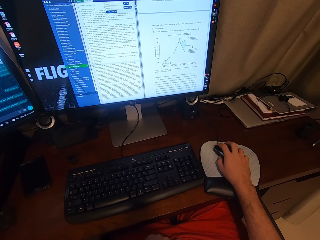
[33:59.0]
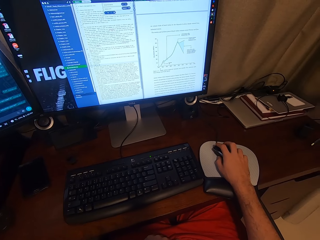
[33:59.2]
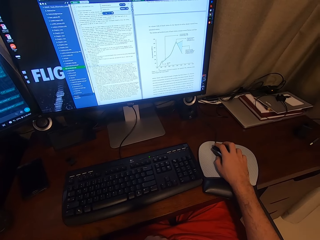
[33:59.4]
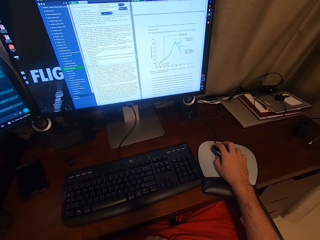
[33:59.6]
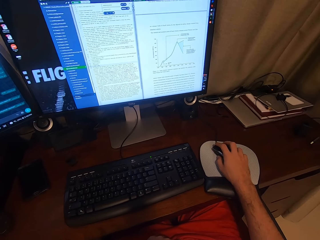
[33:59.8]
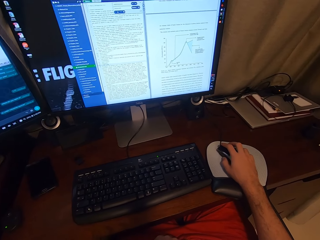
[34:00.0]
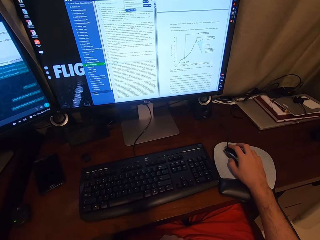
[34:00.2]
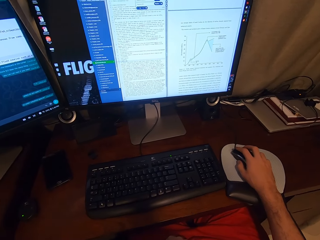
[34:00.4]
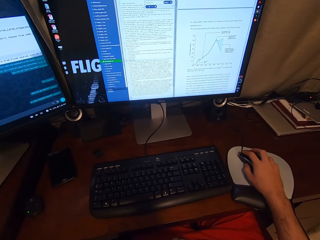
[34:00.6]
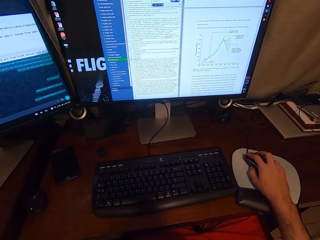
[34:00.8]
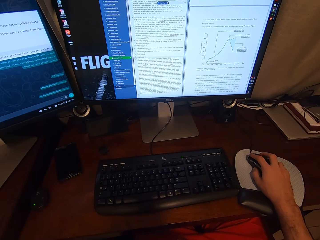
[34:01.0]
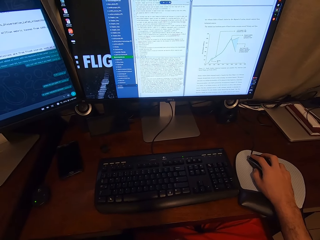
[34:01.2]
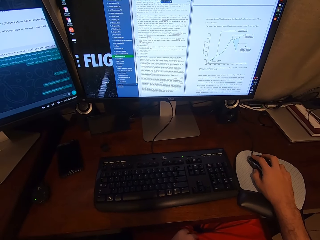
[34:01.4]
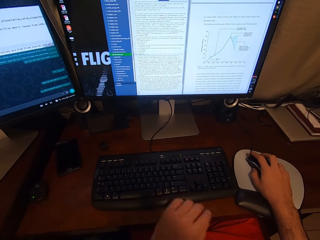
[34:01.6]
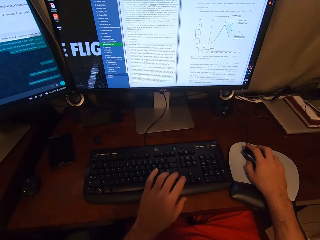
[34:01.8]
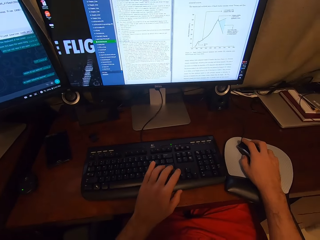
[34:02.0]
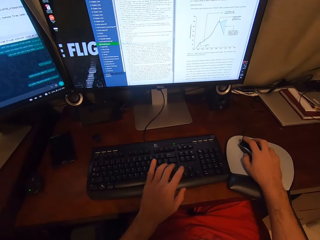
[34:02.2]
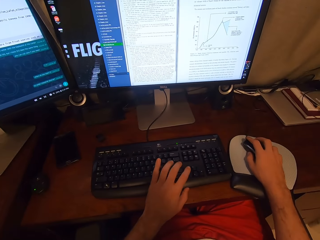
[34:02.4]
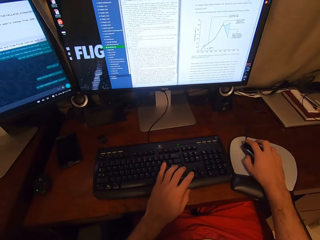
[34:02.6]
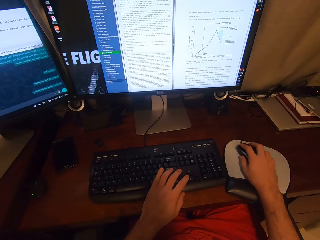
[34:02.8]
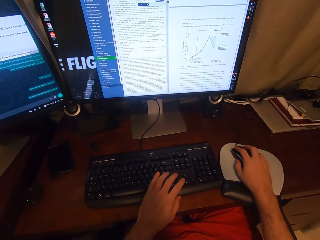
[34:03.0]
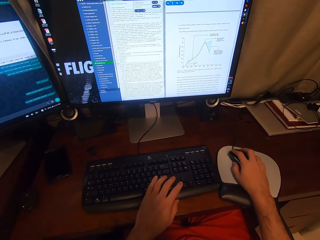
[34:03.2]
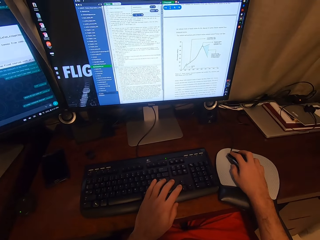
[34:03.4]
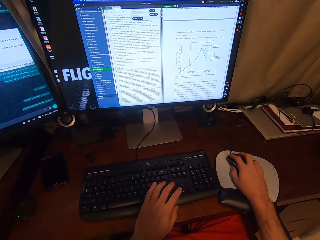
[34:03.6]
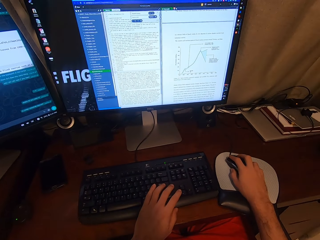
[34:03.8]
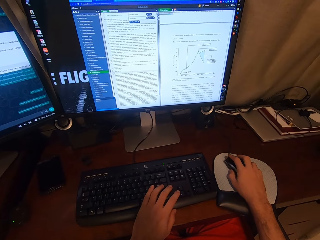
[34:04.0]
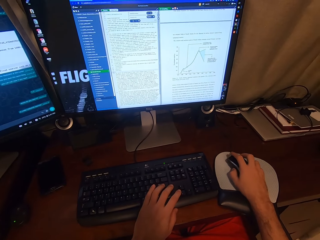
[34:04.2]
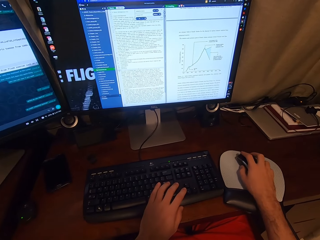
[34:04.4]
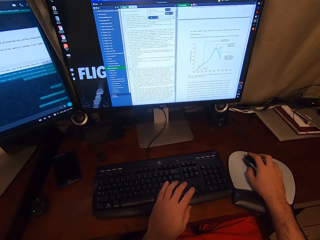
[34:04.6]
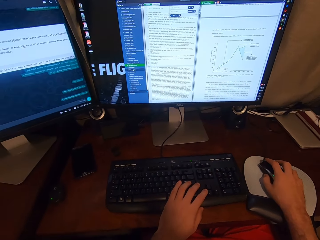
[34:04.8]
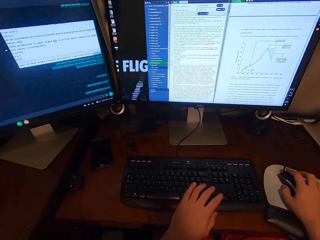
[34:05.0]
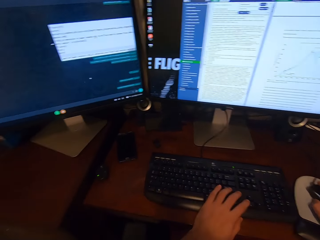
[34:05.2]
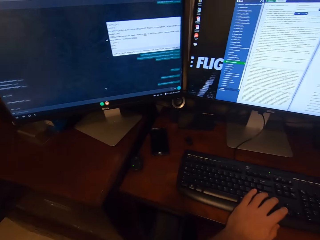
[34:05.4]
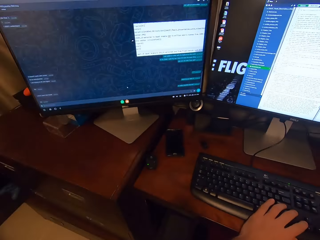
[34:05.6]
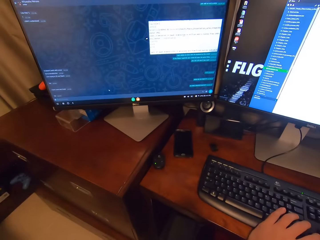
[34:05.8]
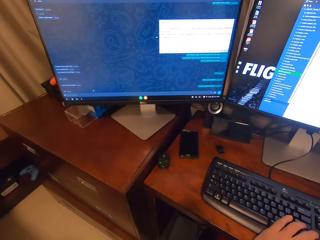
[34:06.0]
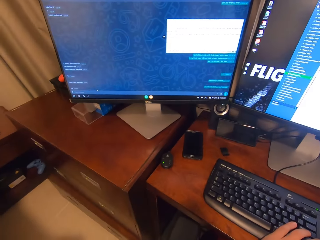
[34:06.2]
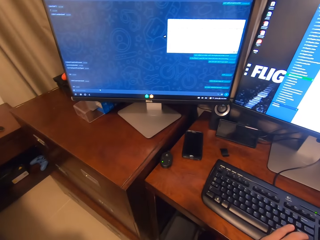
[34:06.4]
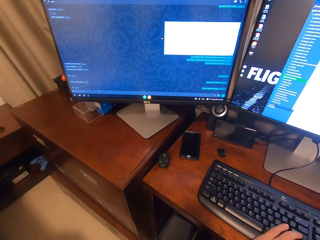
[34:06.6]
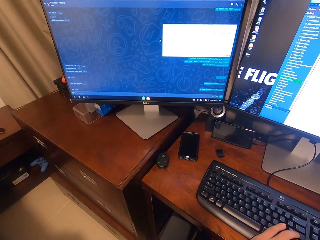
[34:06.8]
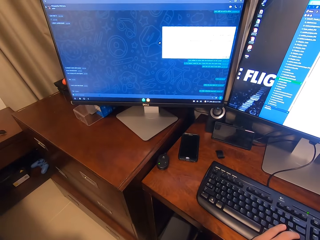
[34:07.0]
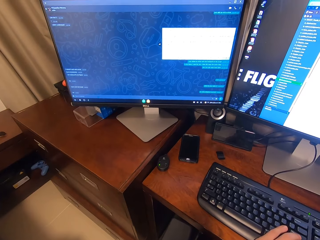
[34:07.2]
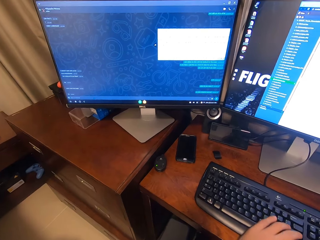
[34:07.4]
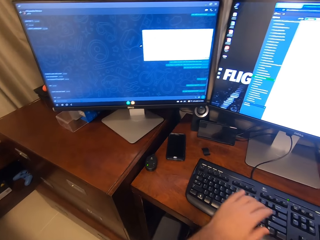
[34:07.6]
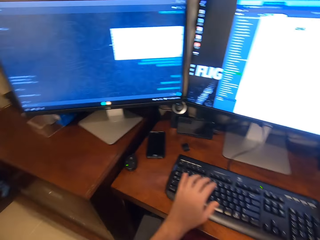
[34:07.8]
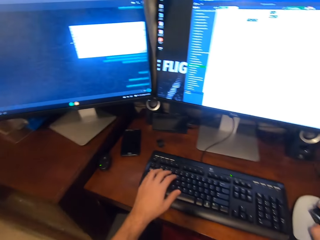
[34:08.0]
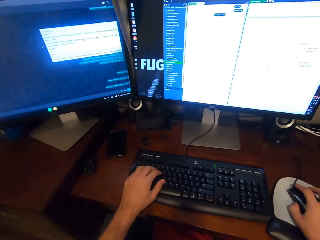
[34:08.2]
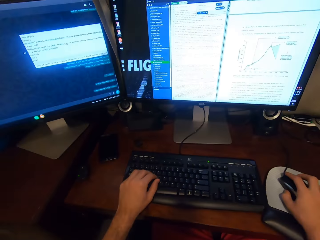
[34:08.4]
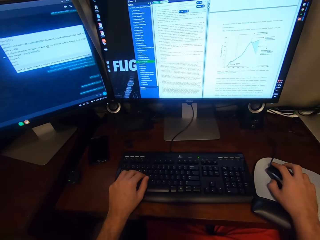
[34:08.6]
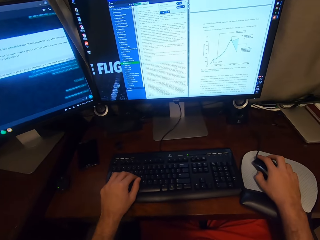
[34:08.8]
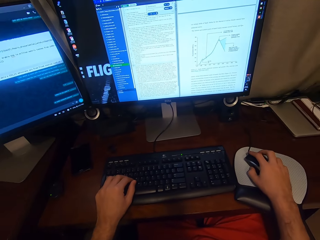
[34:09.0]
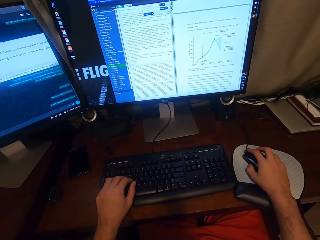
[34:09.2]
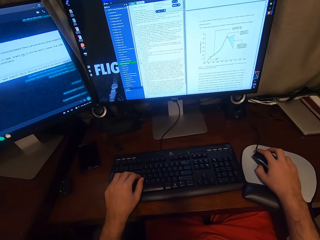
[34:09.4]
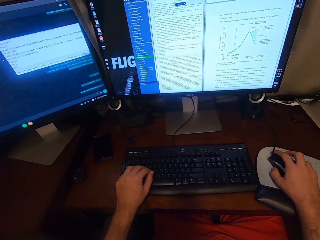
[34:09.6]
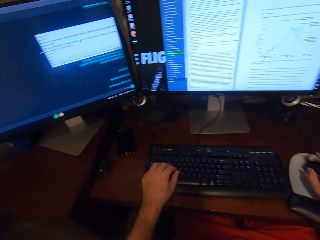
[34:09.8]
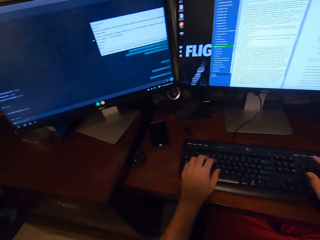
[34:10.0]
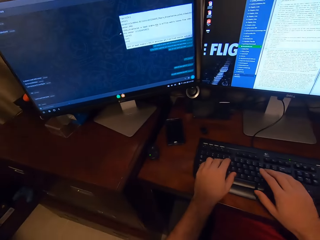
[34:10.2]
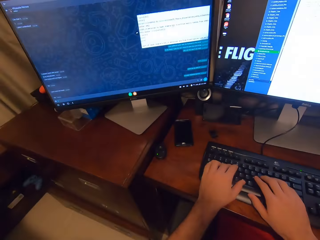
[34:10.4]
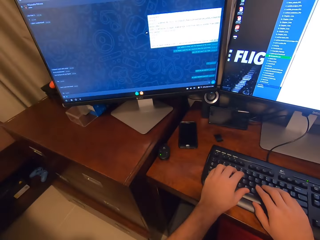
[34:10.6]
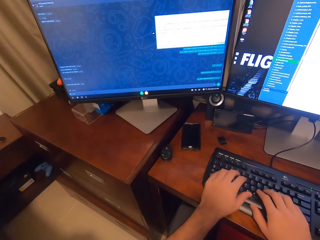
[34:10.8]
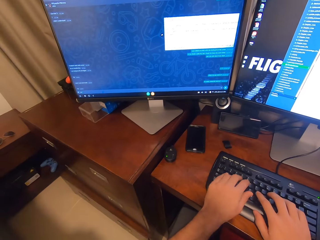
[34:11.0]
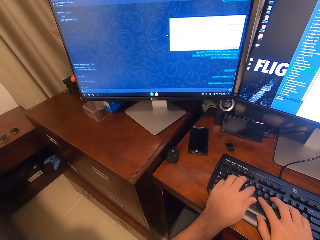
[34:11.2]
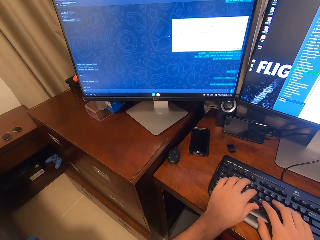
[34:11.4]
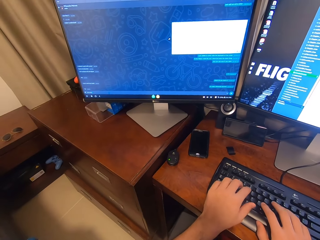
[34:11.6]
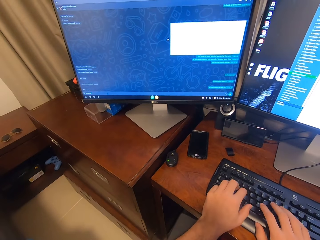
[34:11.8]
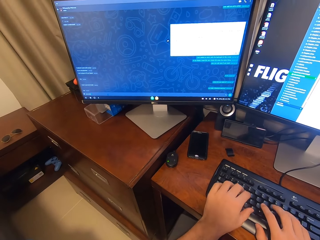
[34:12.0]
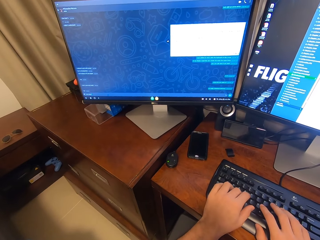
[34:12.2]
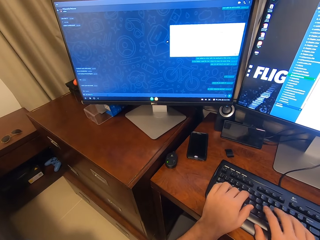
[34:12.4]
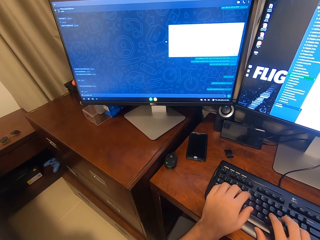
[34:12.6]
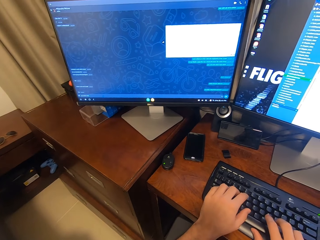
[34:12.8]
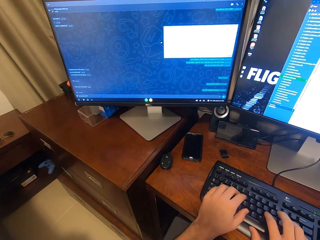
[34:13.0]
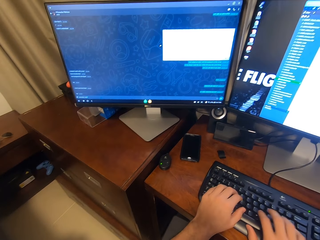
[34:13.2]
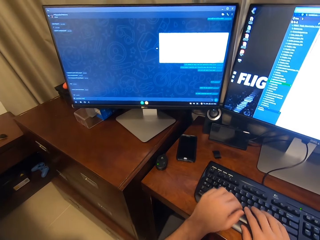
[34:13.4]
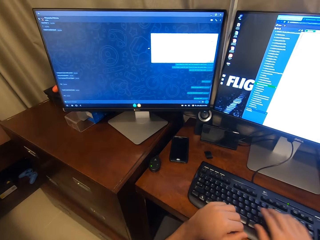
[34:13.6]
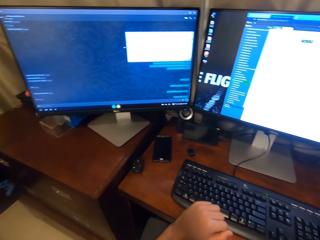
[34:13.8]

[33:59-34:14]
The camera wearer clicks on the USB mouse attached to the desktop computer with his right hand. He types on the keyboard attached to the desktop computer with his left hand. He scrolls on the USB mouse attached to the desktop computer with his right hand. He types on the keyboard attached to the desktop computer with his left hand. He types on the keyboard attached to the desktop computer with his hands.

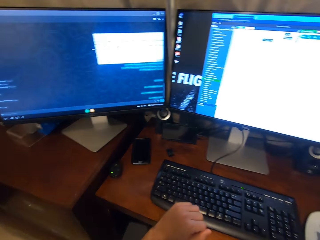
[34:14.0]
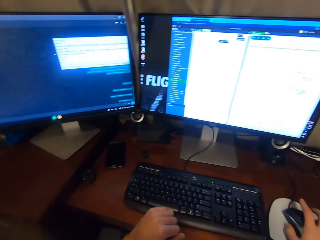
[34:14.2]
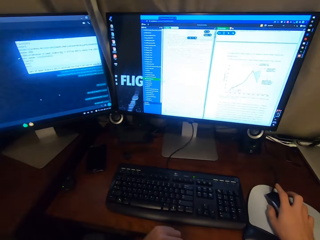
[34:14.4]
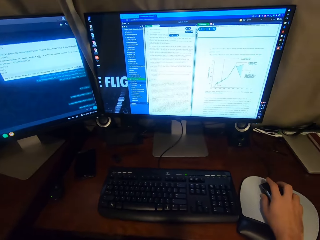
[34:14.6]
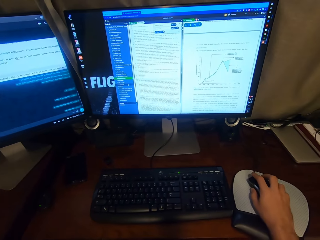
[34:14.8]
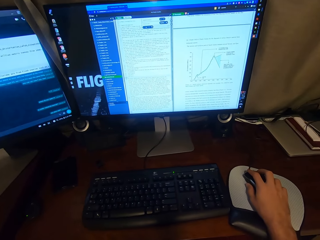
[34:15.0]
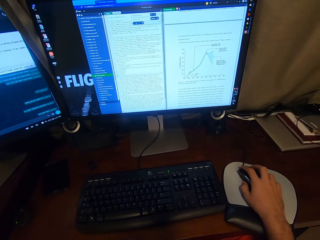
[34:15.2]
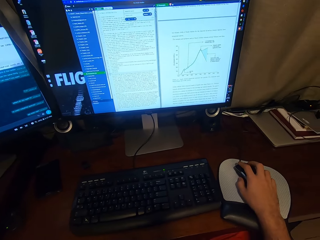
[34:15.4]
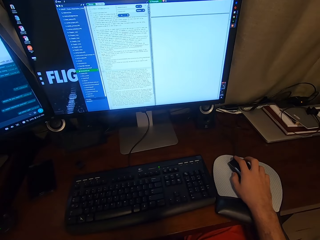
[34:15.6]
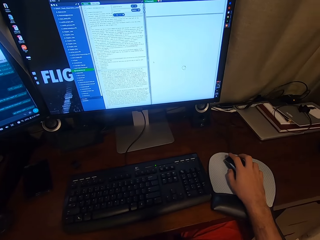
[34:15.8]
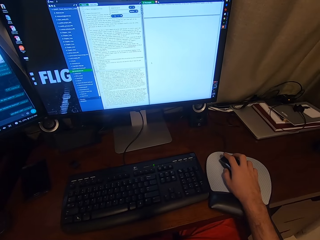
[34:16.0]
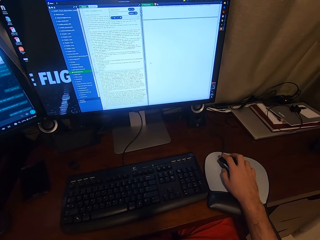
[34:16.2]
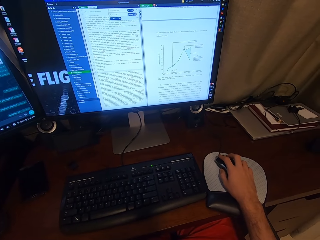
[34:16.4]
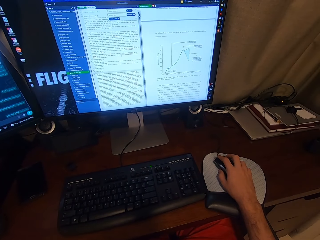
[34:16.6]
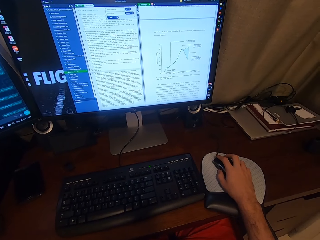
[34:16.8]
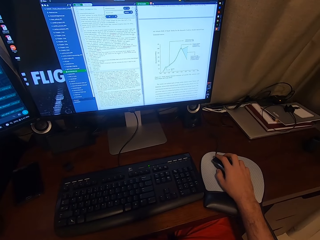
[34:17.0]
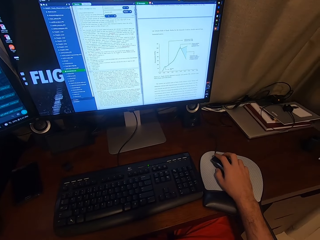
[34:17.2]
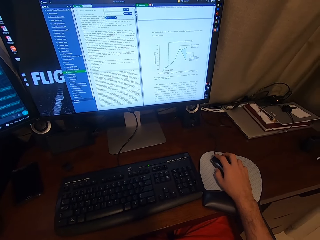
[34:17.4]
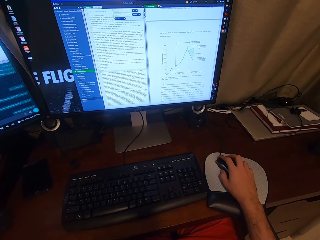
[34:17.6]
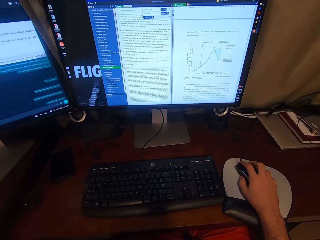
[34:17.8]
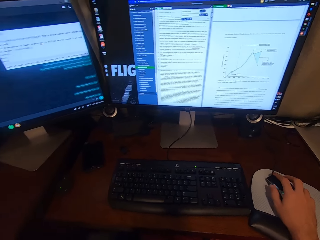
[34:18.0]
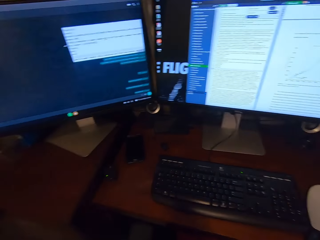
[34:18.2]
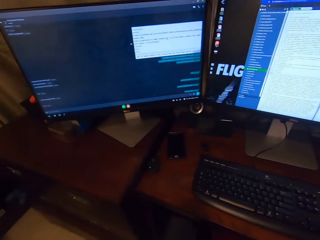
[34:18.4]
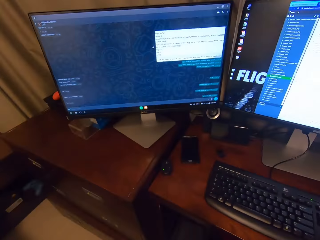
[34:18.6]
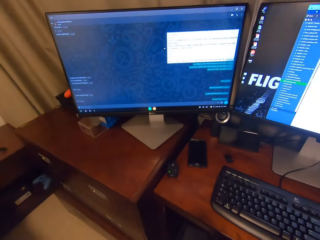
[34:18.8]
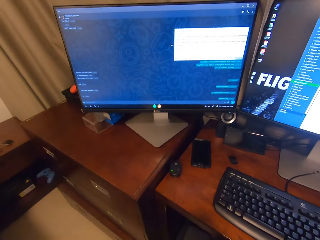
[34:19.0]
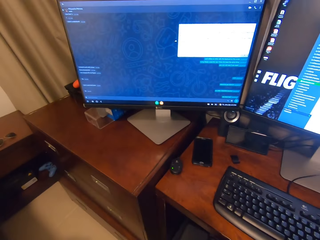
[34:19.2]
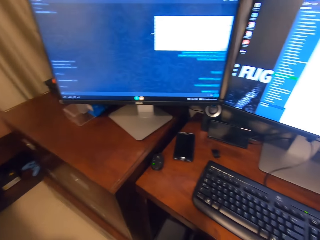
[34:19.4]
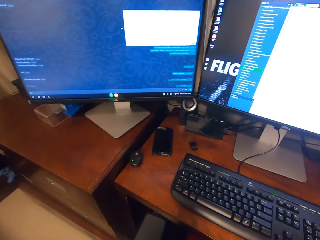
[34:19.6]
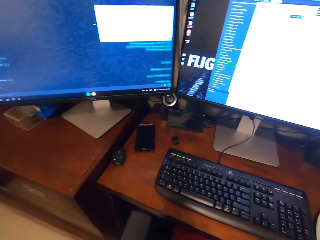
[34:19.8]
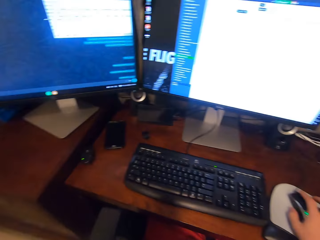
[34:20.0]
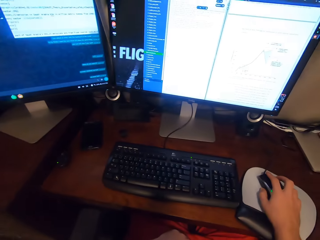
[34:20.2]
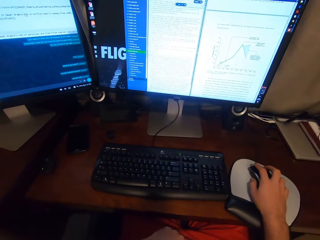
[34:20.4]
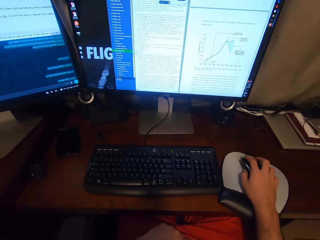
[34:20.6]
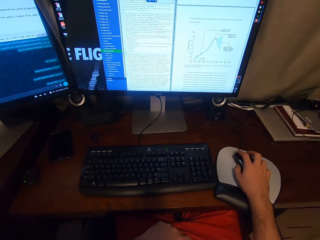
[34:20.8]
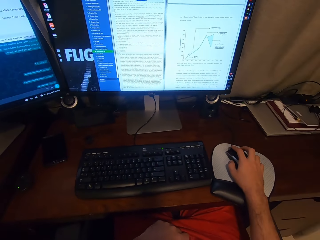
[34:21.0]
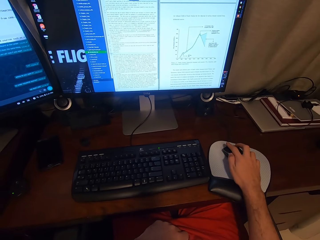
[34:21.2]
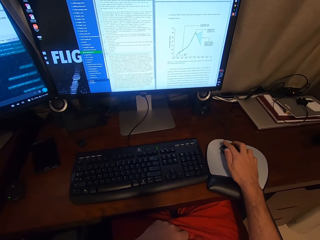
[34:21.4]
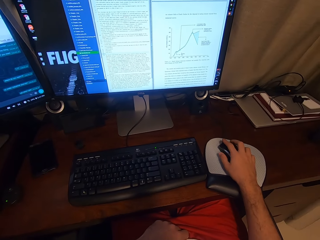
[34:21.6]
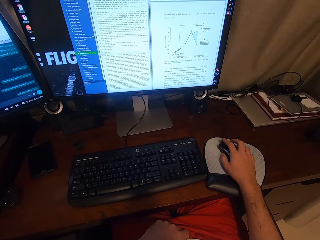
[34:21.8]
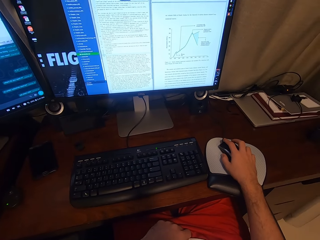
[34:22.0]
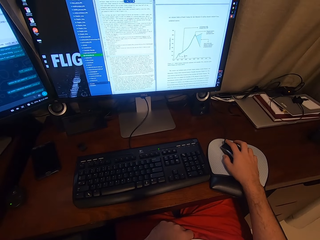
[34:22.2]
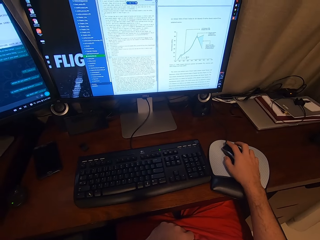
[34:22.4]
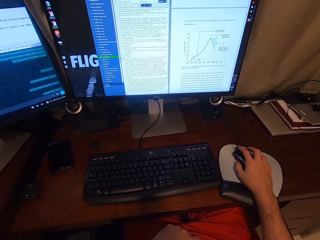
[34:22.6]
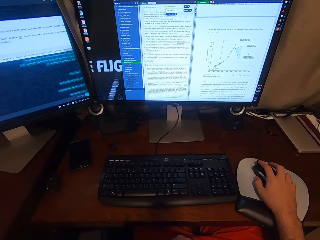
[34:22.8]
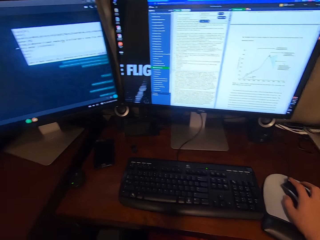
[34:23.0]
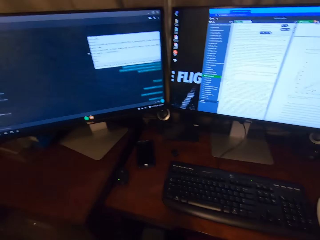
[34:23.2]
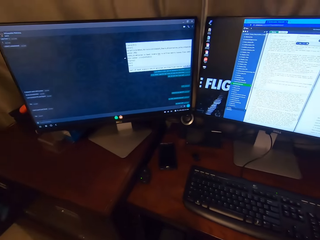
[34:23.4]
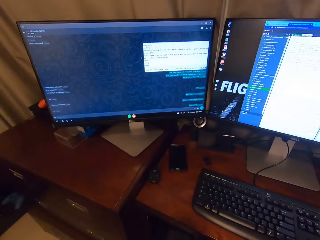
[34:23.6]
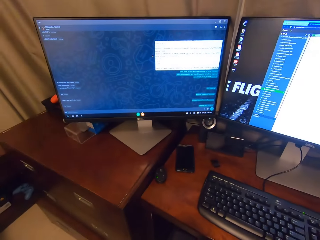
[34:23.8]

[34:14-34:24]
The camera wearer slightly moves the USB mouse attached to the desktop computer with his right hand. He scrolls the computer. He looks at the computer.
